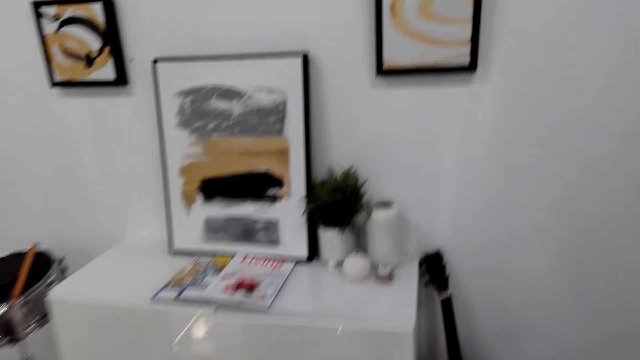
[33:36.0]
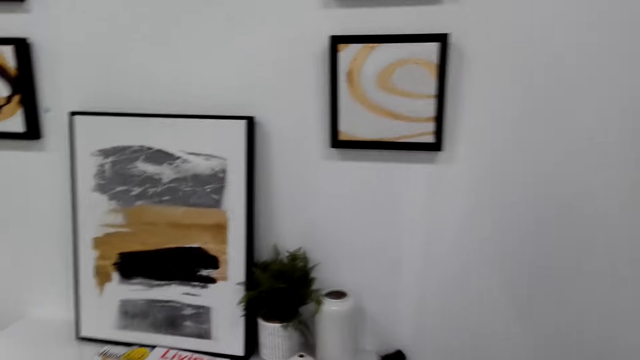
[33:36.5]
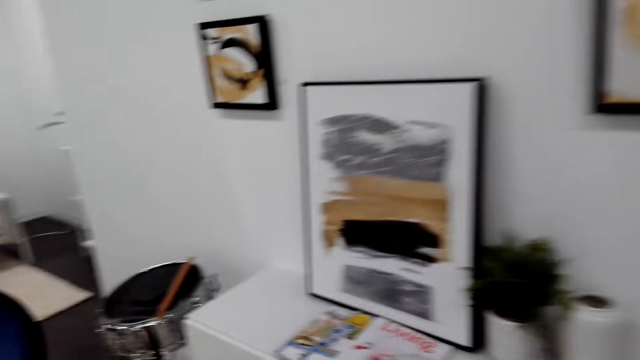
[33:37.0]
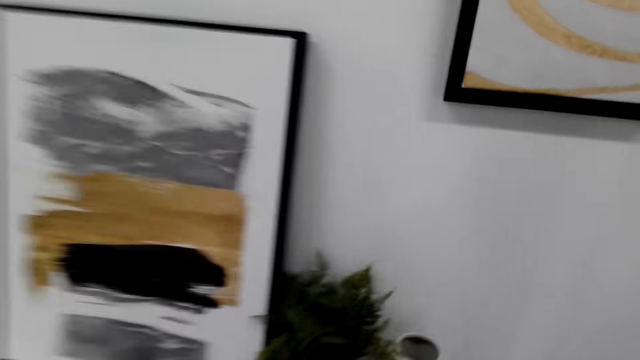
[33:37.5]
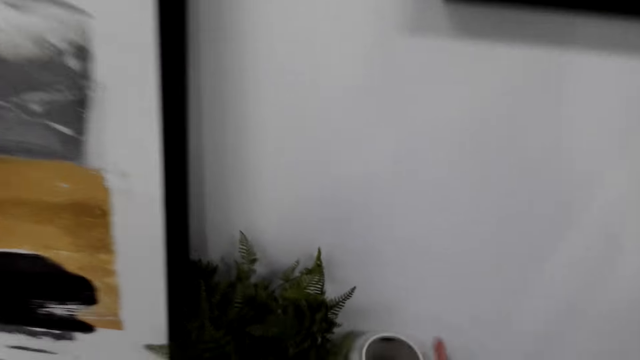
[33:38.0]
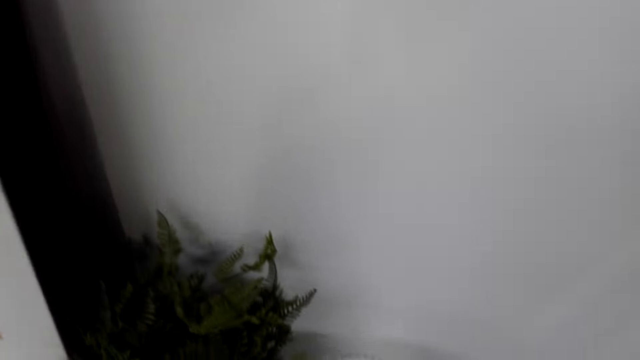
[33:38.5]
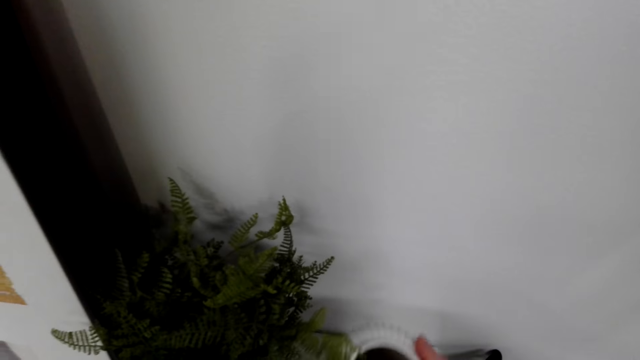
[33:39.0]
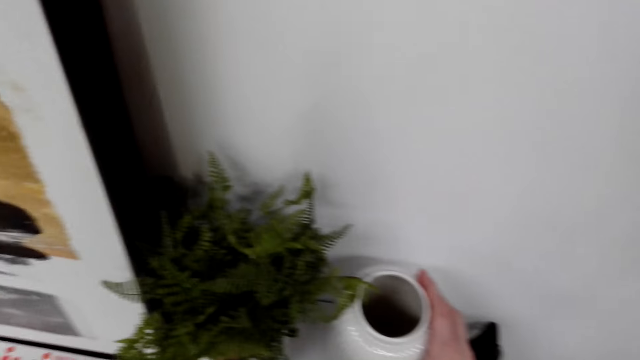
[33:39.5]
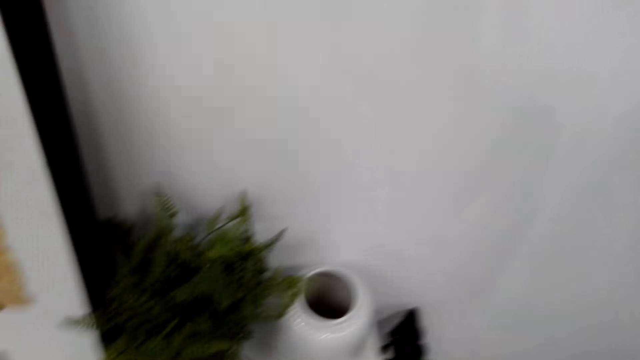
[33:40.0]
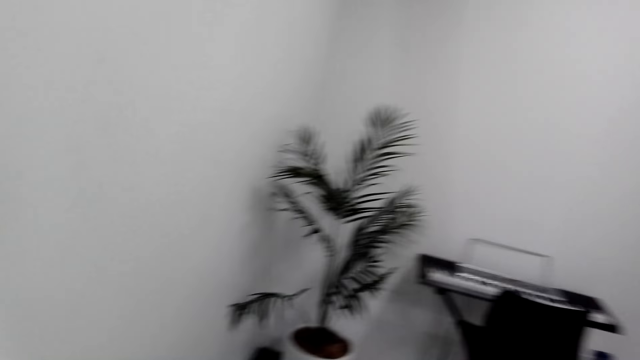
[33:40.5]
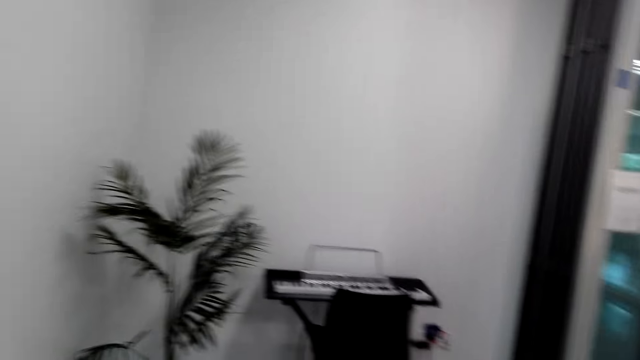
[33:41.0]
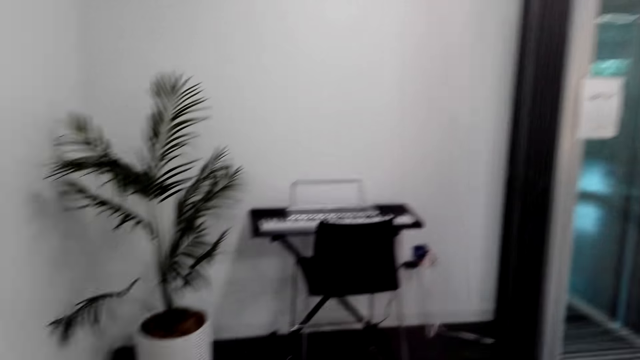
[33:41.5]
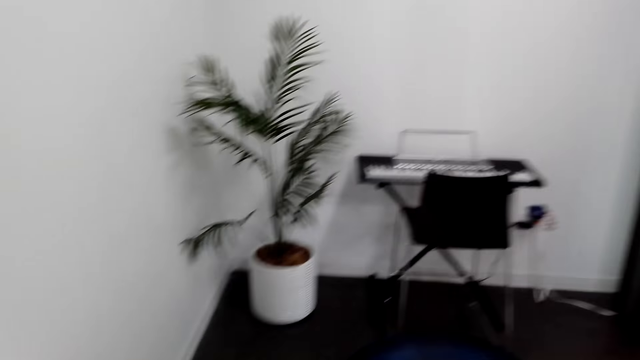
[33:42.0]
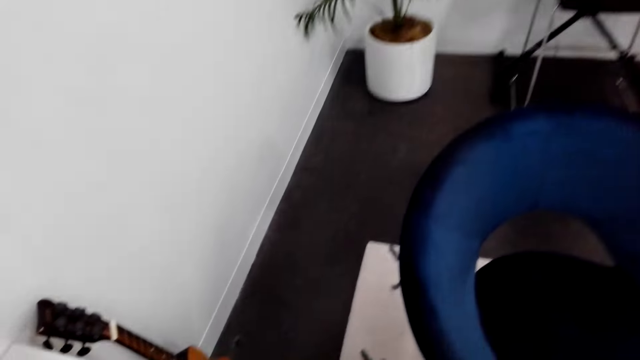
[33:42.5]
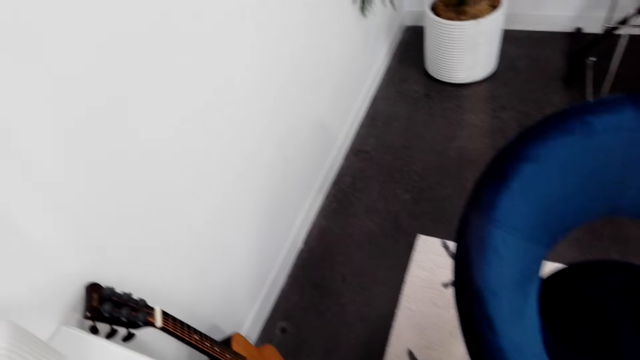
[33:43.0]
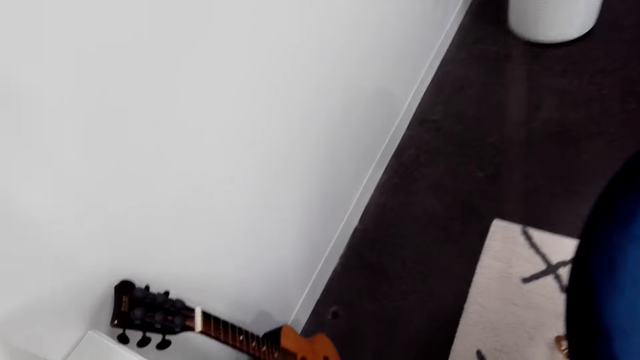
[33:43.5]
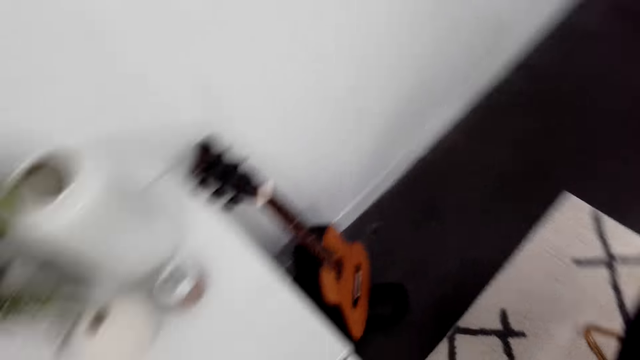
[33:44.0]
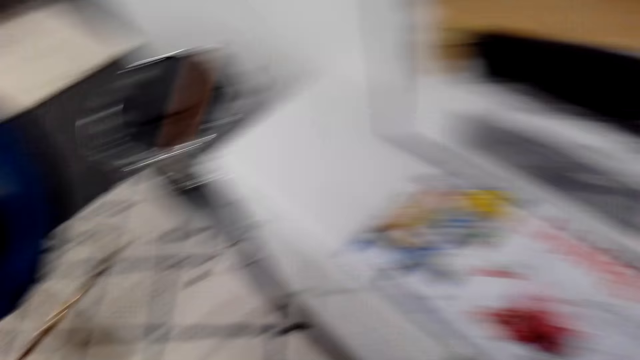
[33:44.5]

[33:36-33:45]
The camera wearer walks around. They move a vase on the cabinet. They drop a cup. They move around and look around.

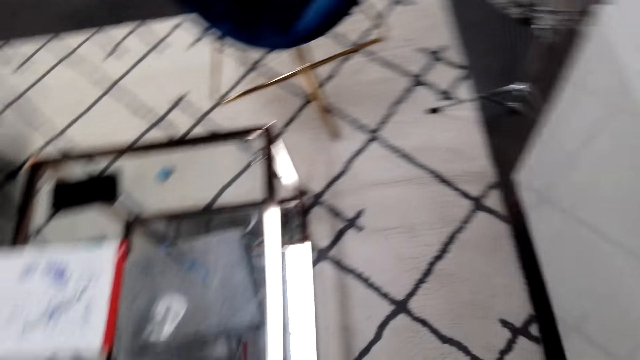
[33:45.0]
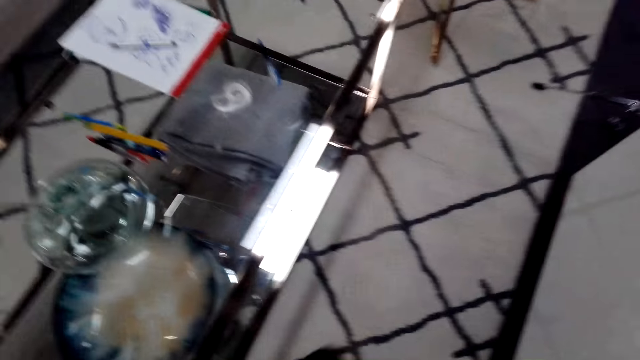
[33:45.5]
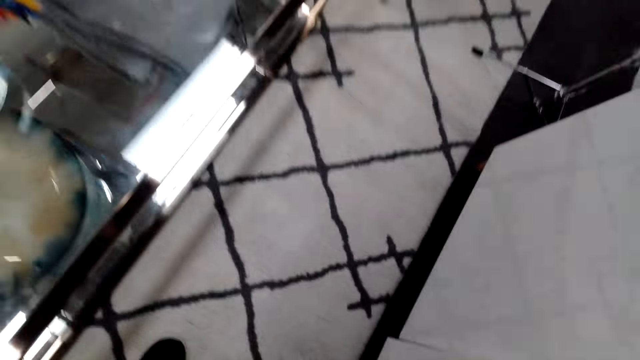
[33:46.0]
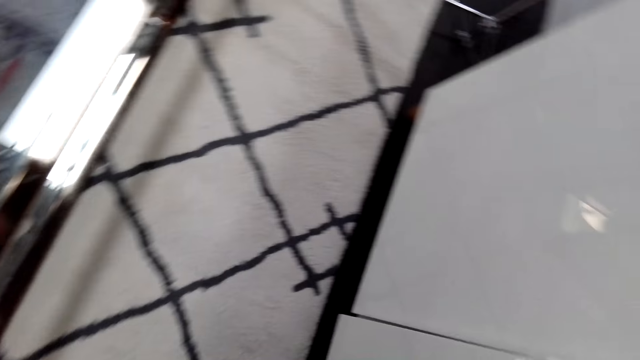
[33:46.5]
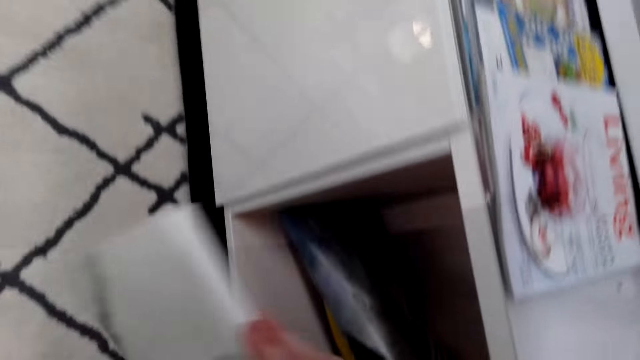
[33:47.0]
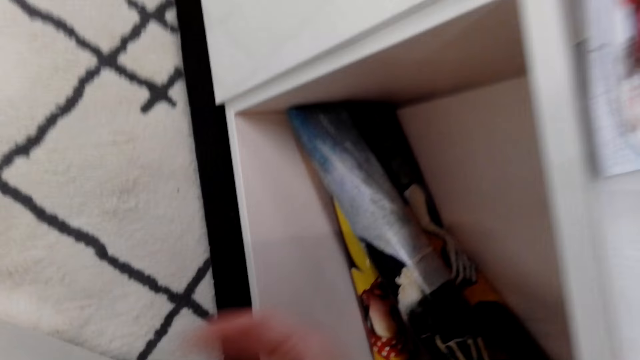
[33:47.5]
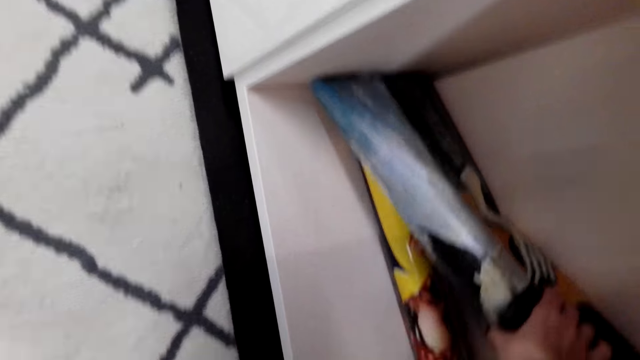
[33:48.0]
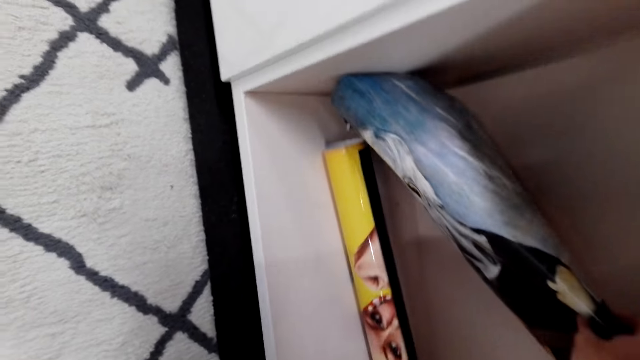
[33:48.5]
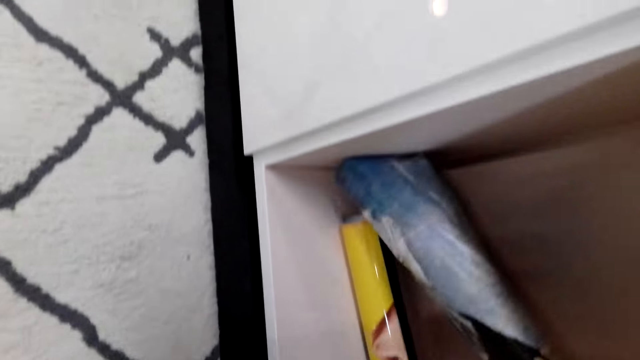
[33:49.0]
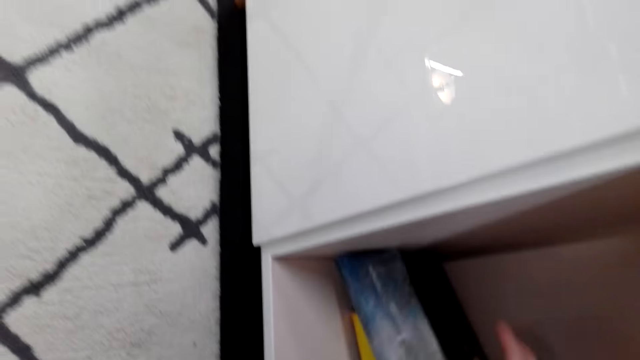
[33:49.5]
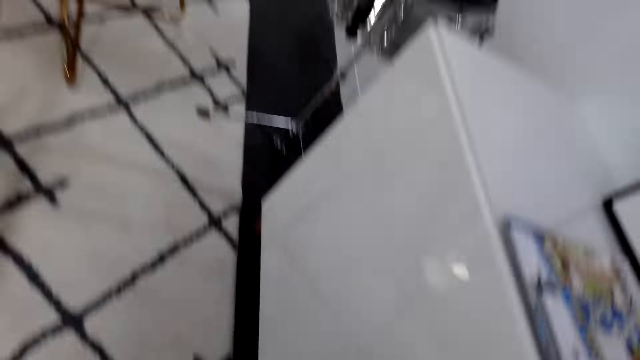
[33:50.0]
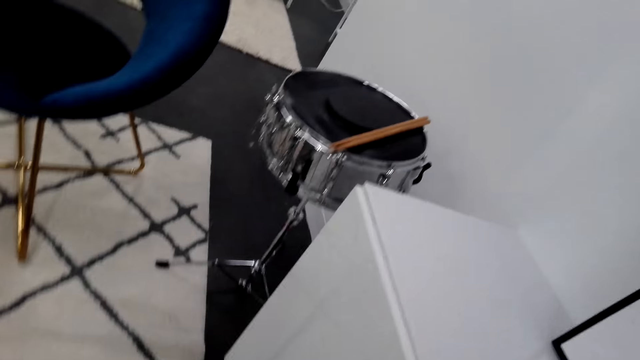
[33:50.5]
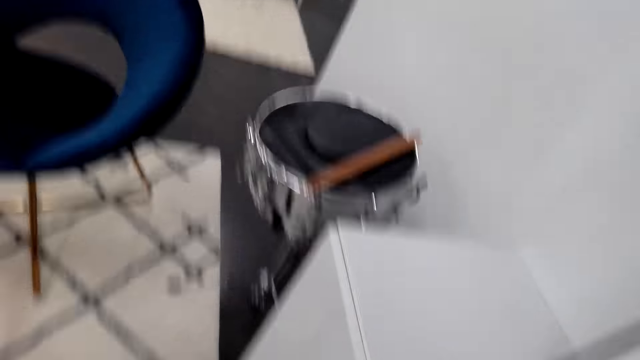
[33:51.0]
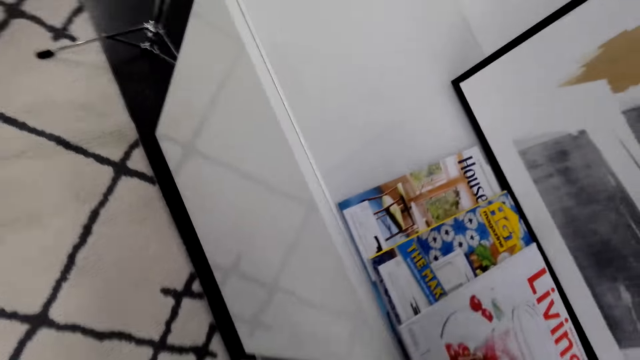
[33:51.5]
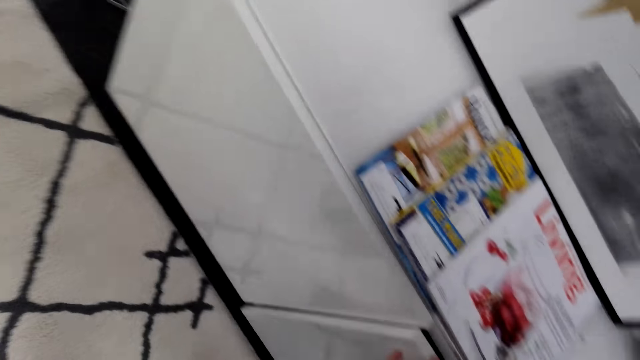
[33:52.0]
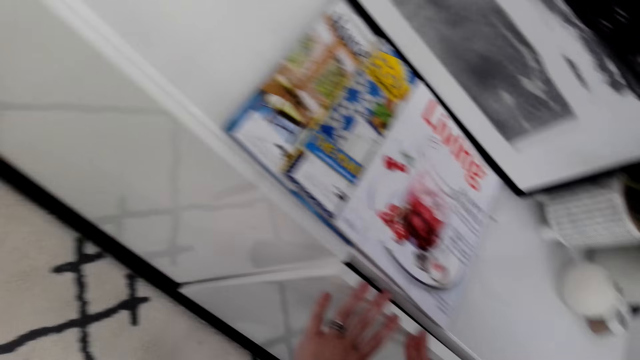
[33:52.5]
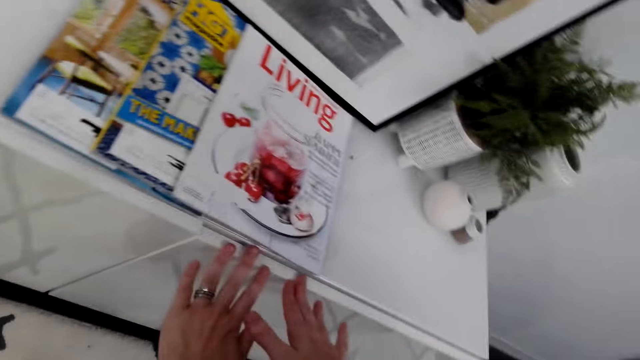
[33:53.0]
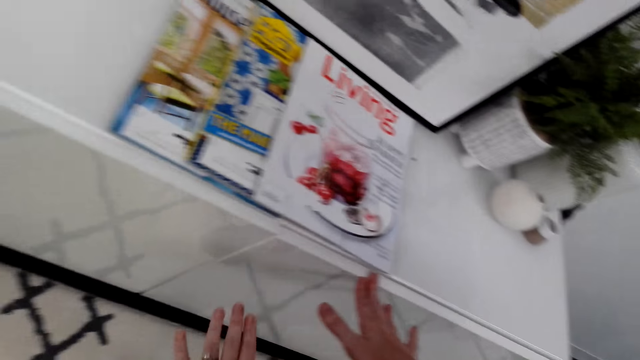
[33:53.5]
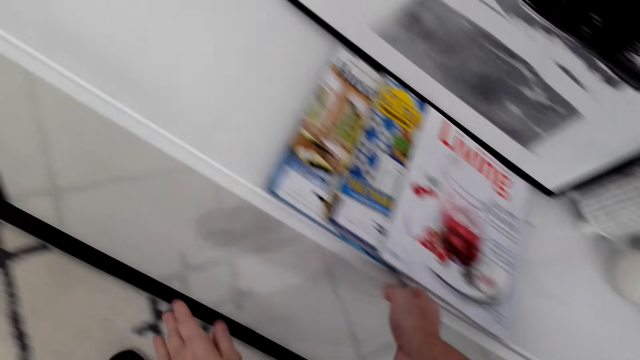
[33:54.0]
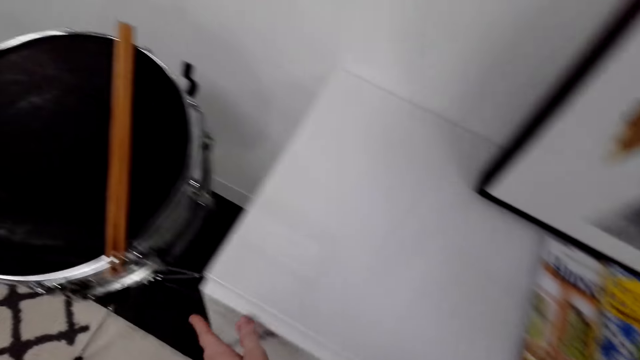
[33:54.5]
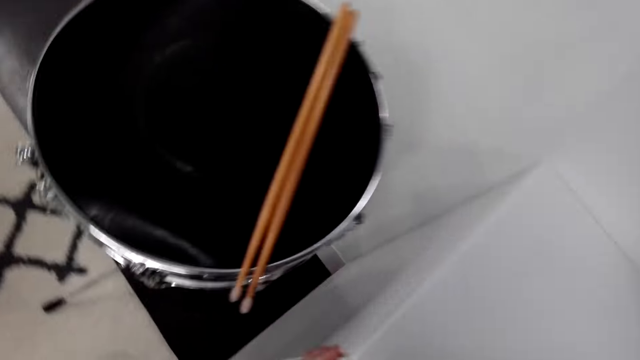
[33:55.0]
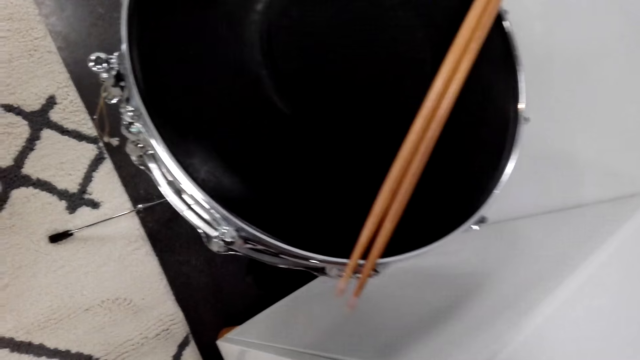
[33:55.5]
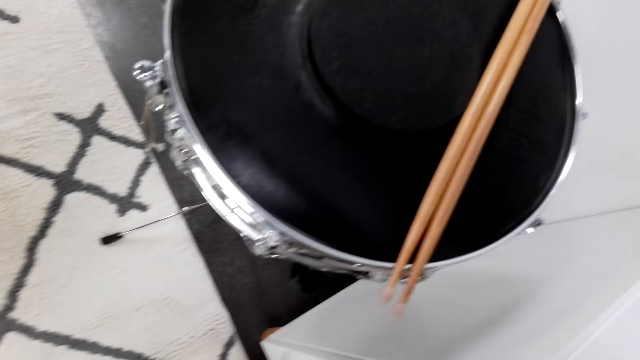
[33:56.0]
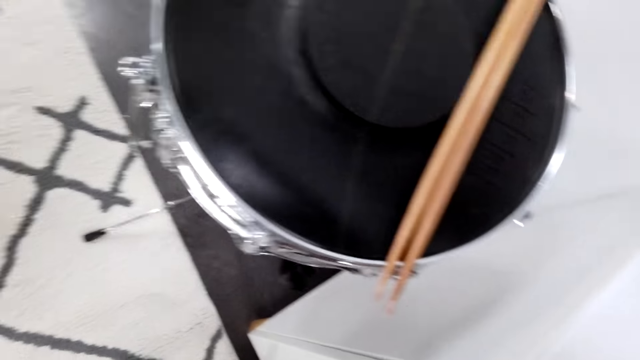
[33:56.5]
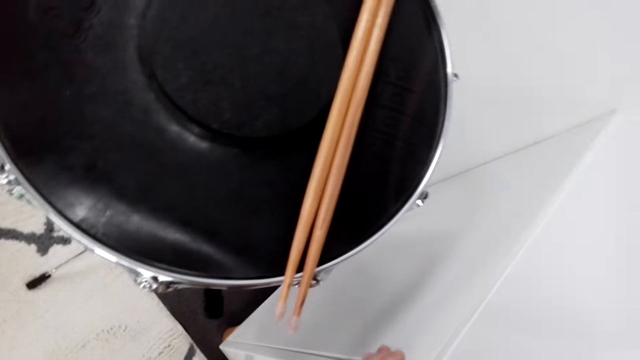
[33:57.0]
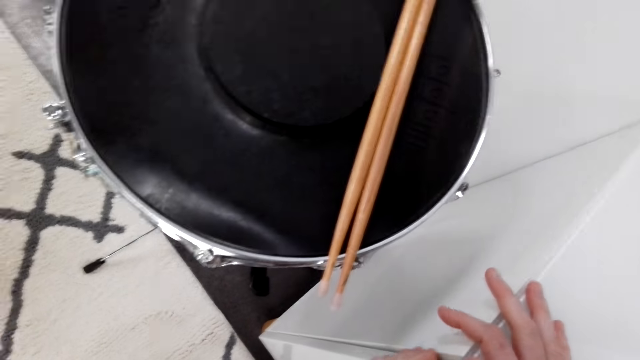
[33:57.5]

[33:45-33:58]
The camera wearer opens a cabinet door. They move canvas in the cabinet. They touch something. They look around. They close the cabinet. They move around and look around. They pull the cabinet door.
